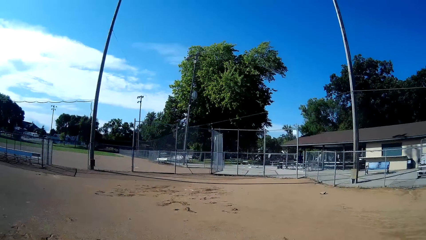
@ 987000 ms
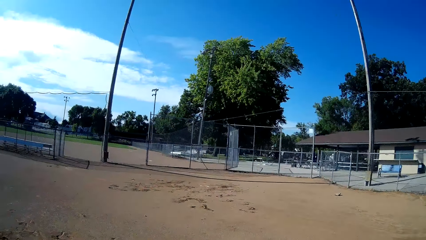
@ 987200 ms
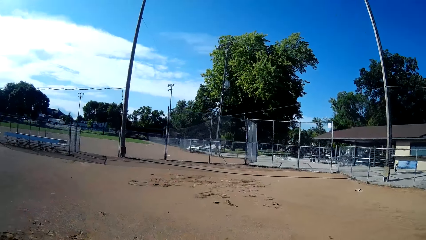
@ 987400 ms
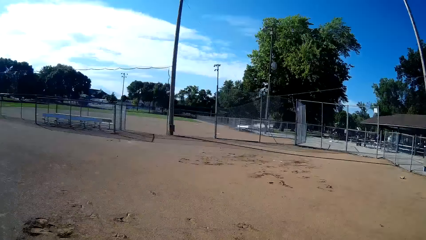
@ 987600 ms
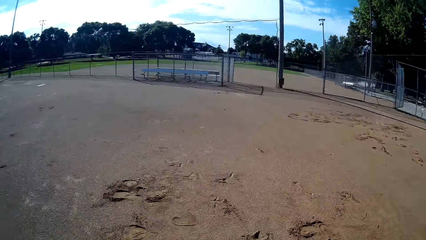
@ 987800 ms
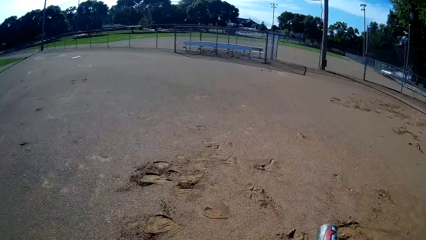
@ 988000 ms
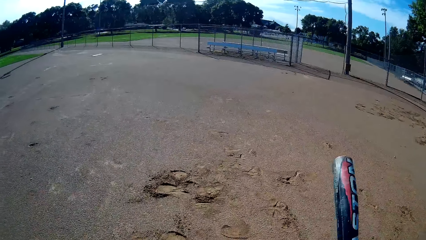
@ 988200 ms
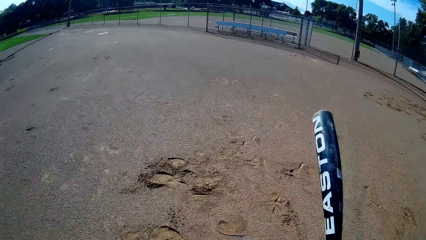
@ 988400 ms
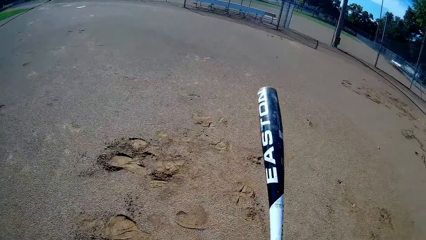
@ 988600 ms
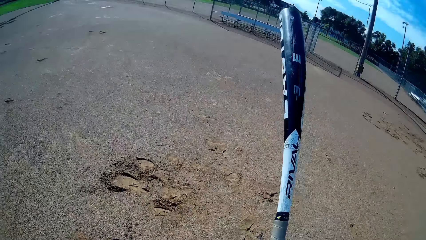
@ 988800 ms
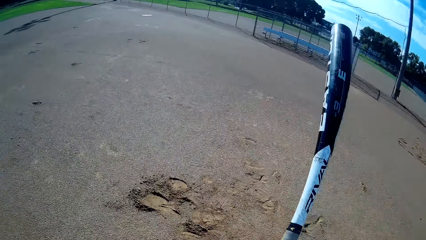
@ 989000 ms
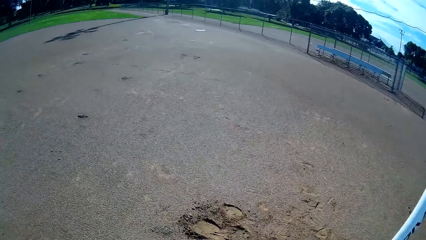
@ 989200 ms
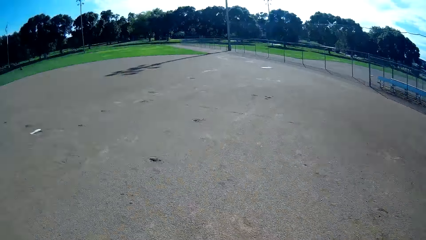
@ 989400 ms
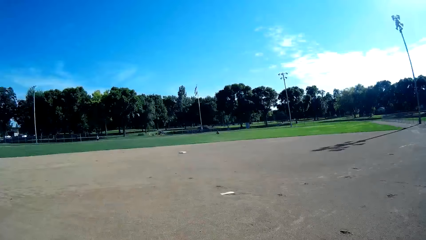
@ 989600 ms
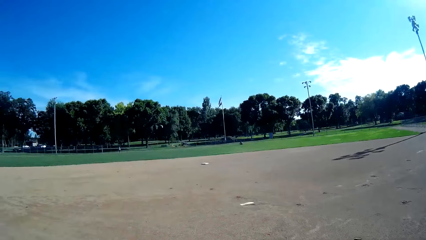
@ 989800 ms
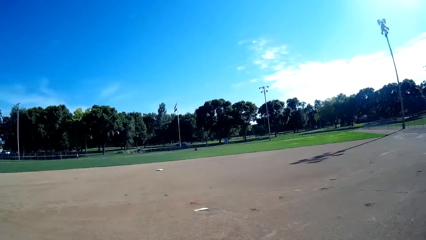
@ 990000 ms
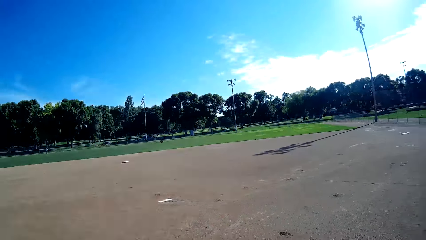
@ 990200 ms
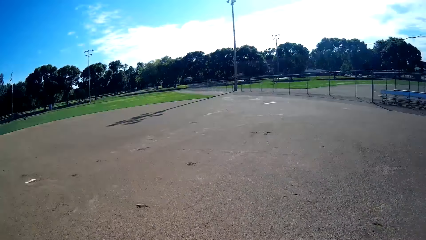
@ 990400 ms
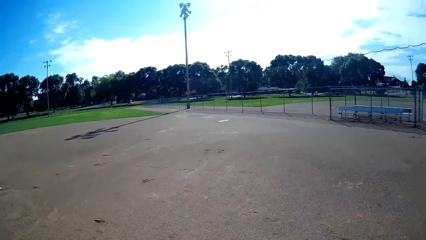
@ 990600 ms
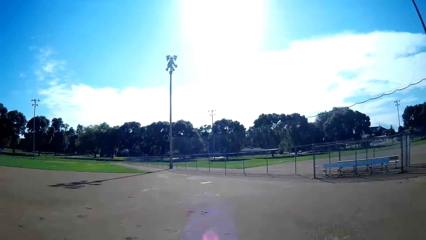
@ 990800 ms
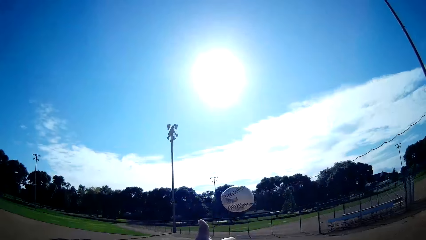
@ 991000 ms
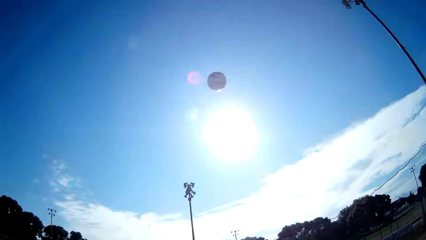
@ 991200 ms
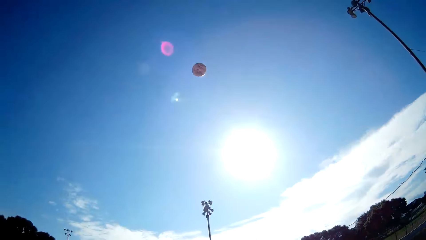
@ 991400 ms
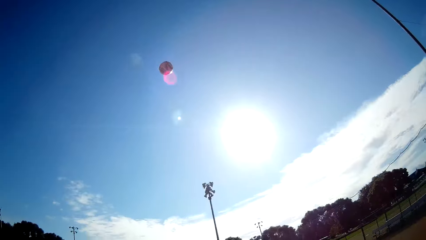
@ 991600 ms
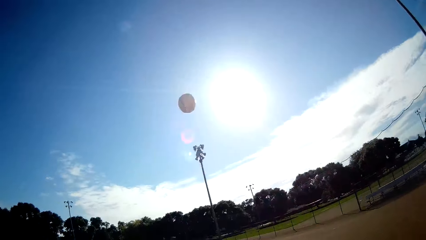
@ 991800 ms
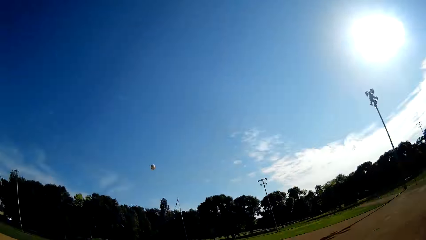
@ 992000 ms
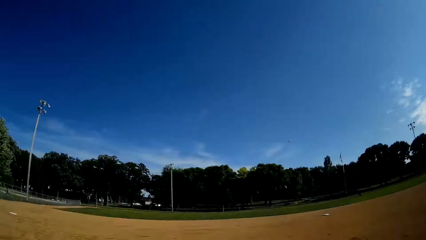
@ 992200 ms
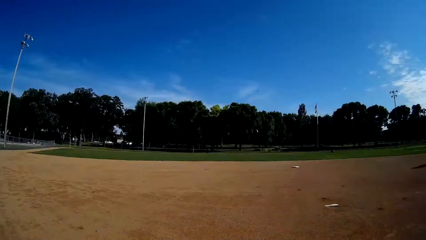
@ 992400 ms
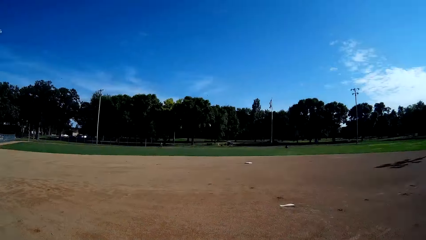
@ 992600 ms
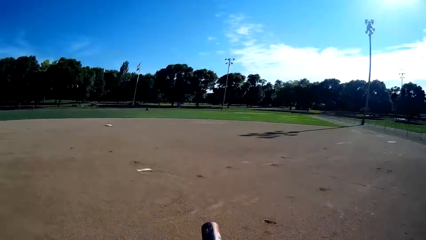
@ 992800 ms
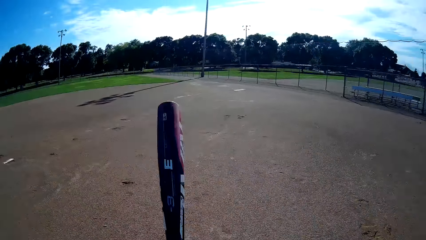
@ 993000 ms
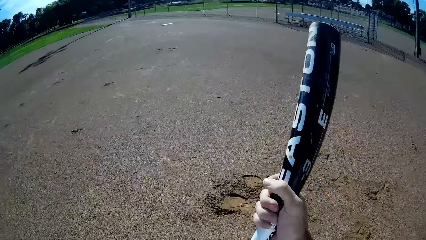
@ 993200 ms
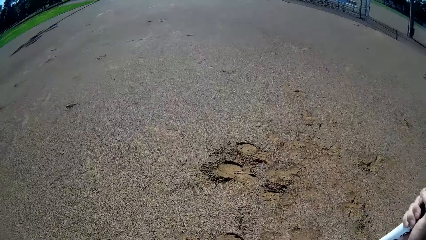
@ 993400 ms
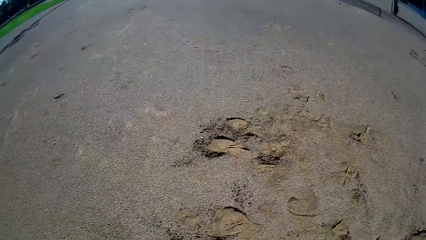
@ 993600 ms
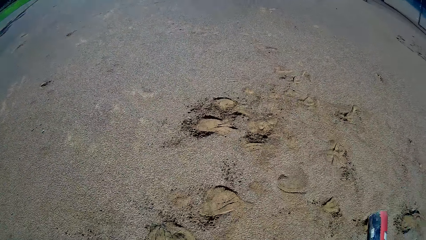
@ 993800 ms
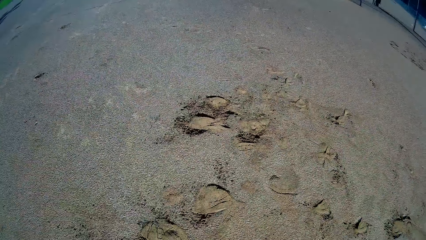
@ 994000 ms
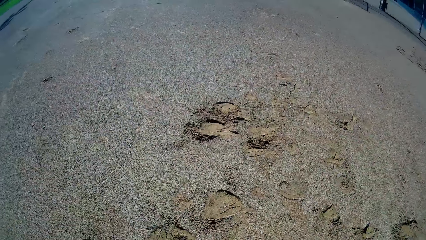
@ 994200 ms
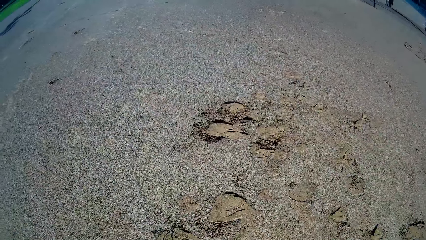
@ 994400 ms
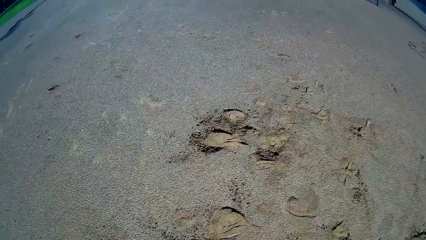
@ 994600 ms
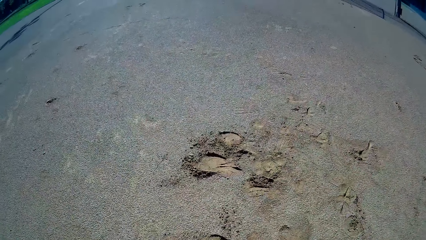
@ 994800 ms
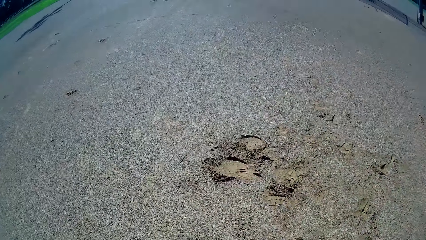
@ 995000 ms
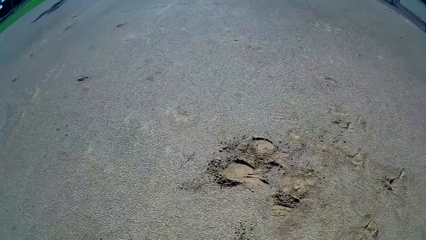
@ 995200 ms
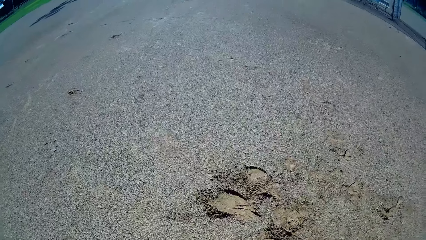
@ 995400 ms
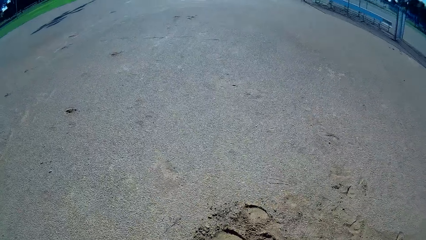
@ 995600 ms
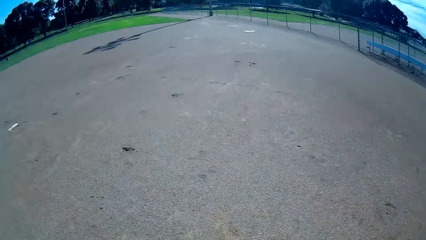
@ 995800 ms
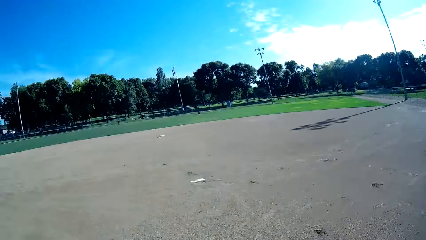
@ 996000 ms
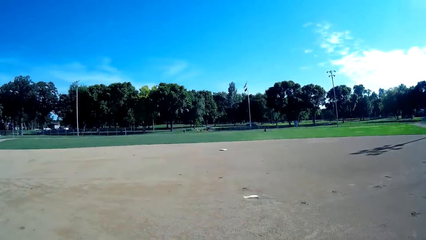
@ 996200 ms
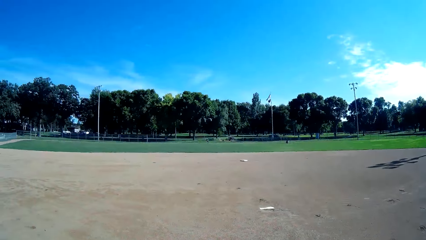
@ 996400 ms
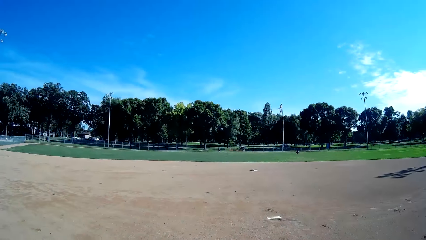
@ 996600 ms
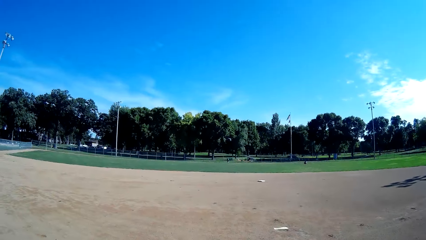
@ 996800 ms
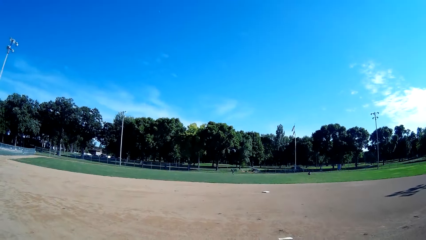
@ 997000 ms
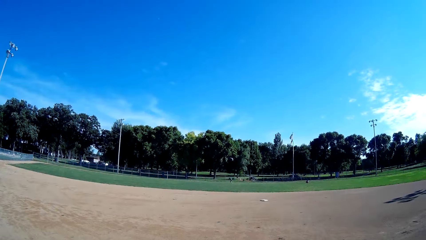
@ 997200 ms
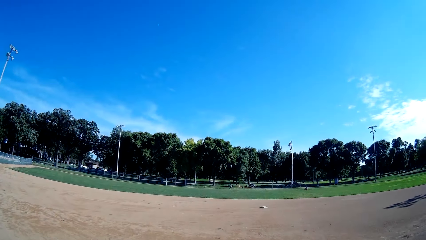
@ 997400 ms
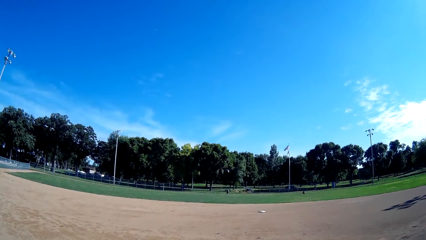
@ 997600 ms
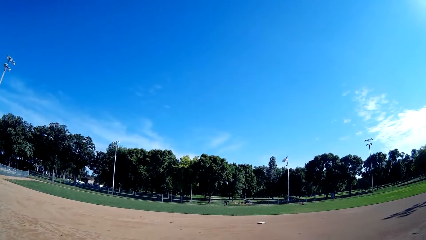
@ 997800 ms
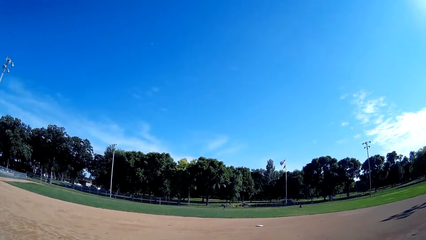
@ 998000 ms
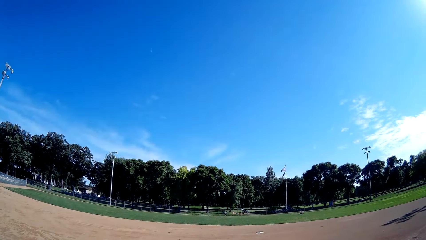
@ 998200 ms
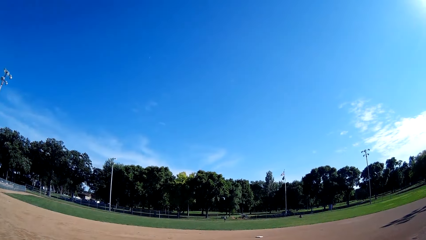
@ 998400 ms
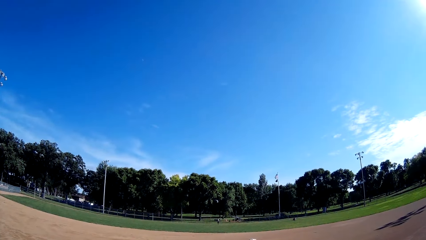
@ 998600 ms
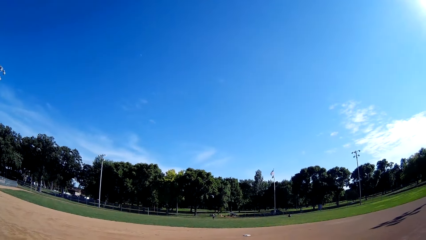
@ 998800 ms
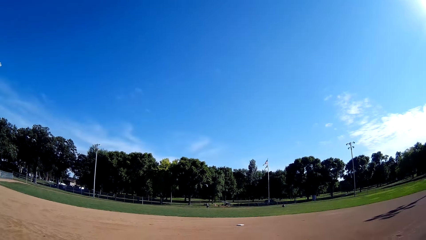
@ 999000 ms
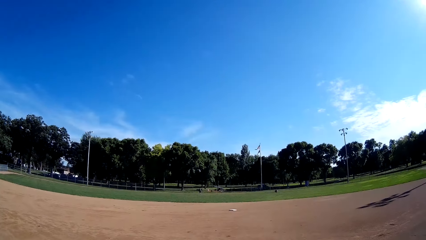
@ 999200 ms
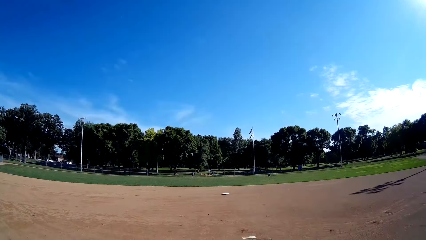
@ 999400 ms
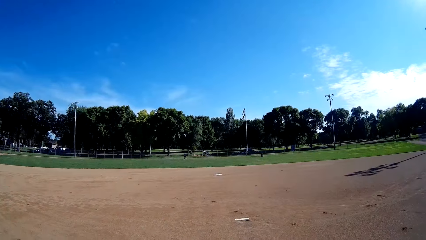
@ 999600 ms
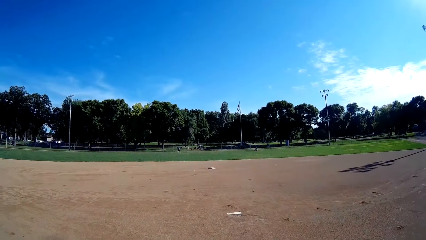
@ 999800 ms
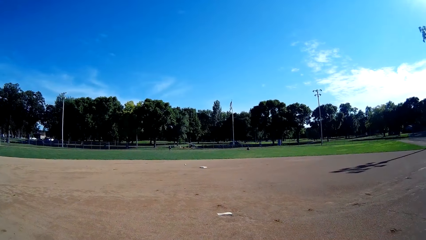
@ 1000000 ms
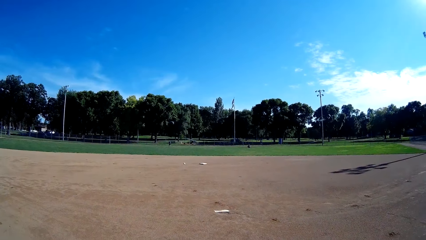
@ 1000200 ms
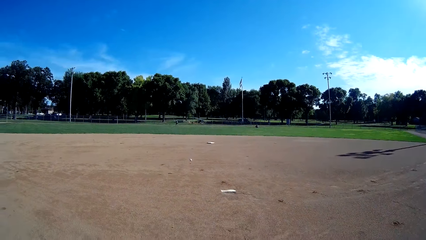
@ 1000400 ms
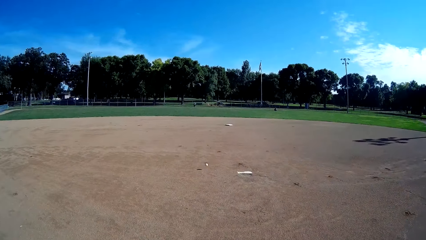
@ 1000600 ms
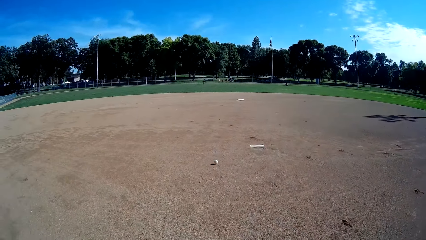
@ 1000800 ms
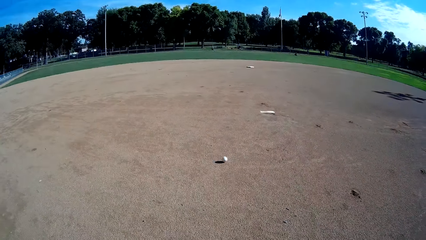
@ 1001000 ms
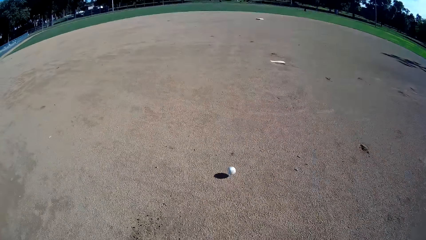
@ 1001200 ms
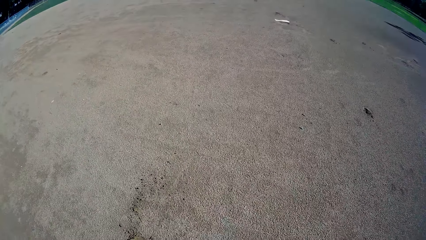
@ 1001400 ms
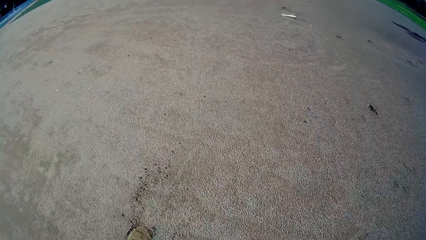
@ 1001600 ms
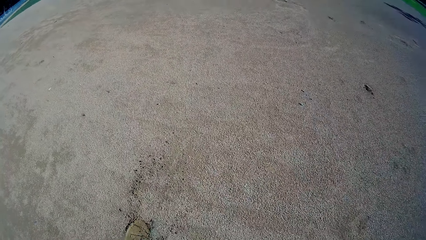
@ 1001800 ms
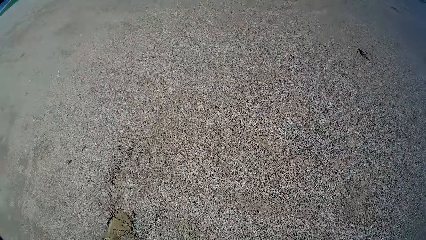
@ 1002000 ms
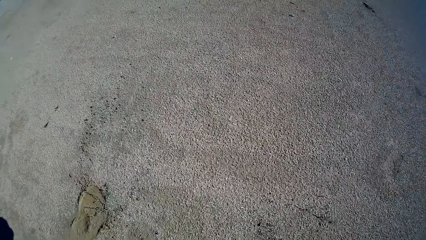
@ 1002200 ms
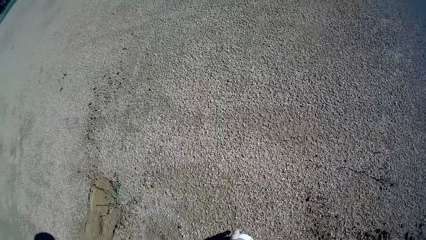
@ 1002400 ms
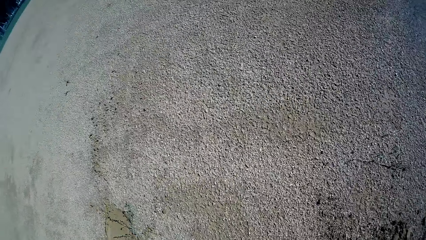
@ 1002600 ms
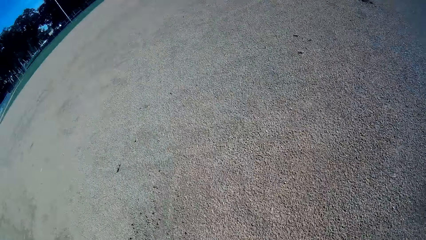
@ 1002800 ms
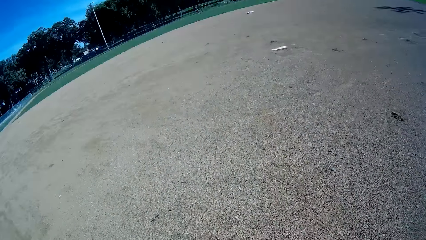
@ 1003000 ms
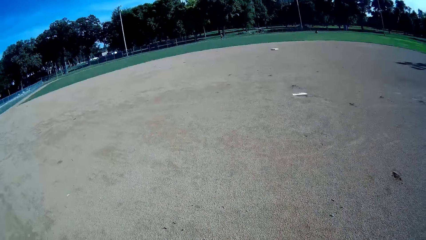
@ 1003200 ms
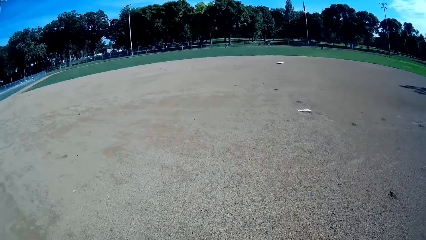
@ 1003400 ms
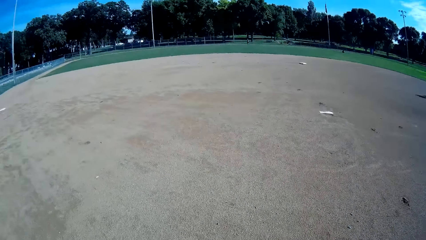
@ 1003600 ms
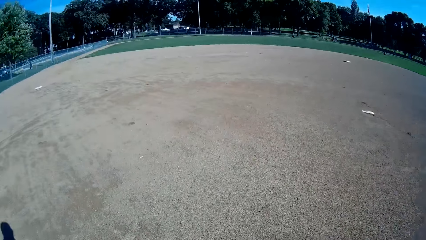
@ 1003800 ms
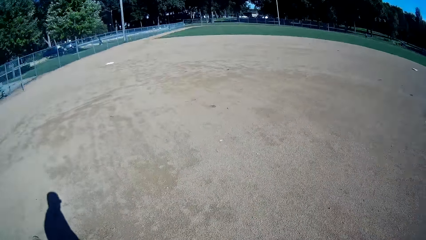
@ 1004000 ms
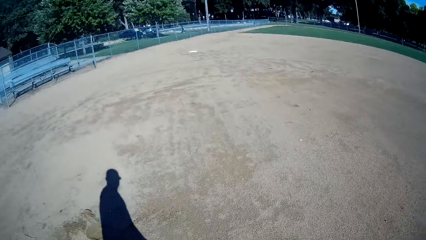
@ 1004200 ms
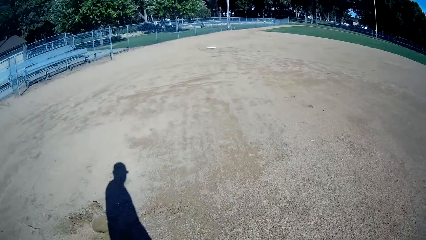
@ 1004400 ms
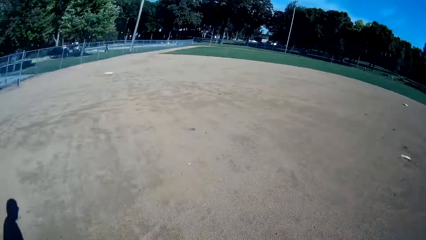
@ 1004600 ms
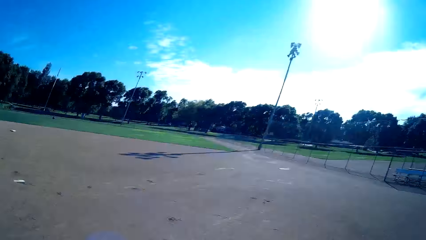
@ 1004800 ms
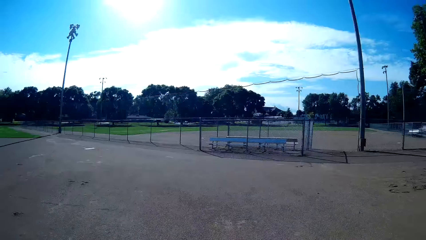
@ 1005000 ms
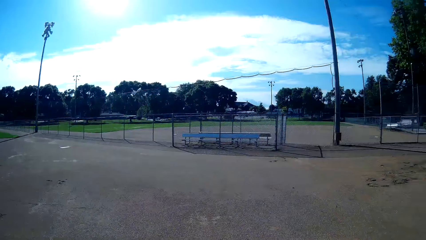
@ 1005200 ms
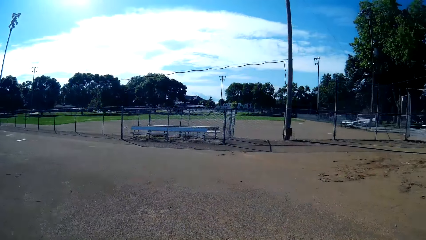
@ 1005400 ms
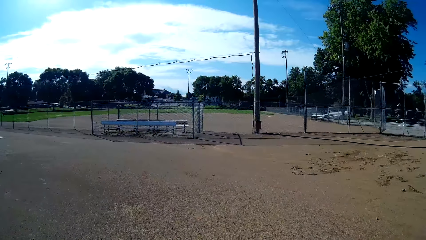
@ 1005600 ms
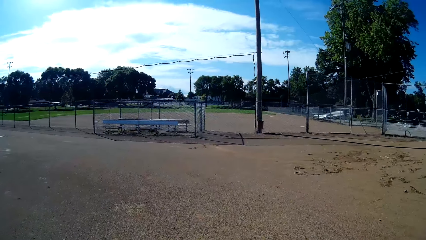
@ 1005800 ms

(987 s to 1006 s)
The camera wearer throws the ball up. They hit the ball using a cricket bat towards the man. The man throws the baseball to the camera wearer. The camera wearer picks the ball from the ground.
